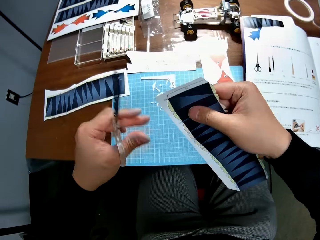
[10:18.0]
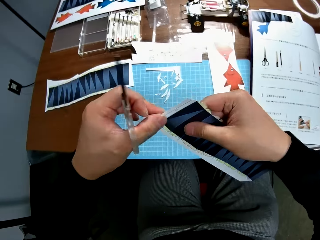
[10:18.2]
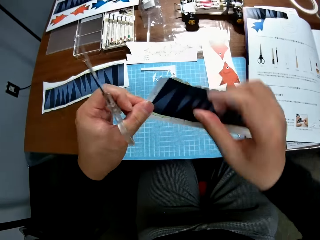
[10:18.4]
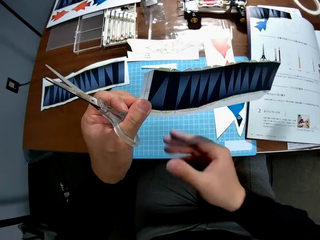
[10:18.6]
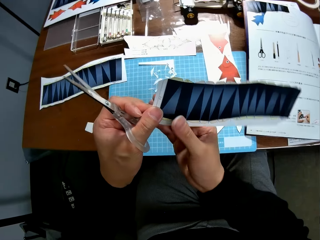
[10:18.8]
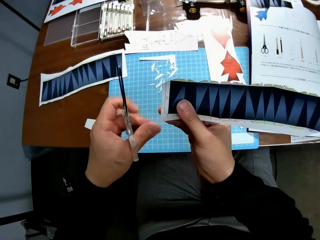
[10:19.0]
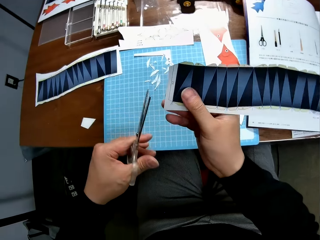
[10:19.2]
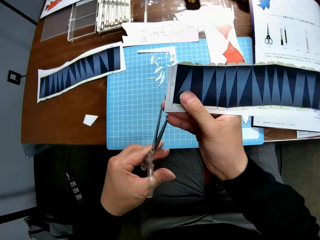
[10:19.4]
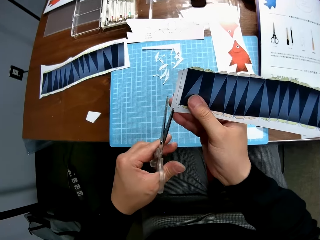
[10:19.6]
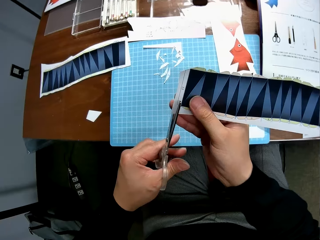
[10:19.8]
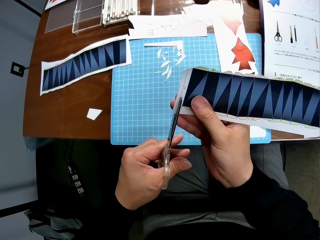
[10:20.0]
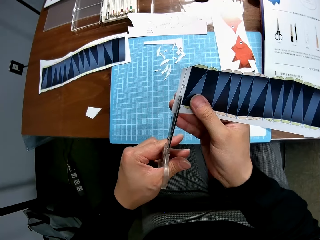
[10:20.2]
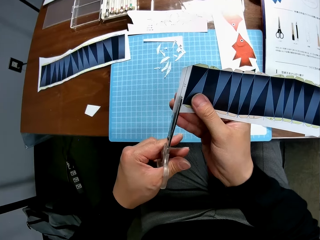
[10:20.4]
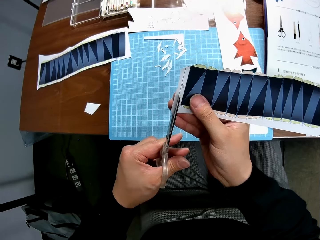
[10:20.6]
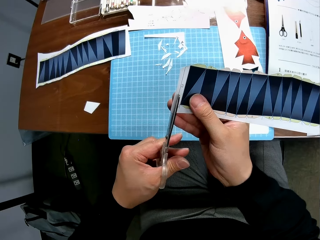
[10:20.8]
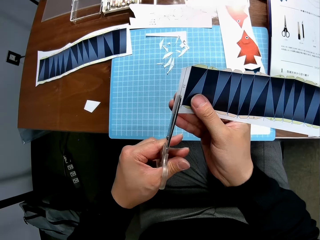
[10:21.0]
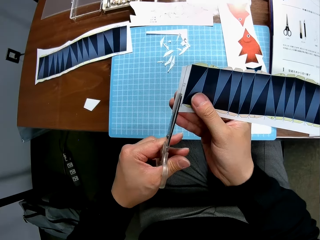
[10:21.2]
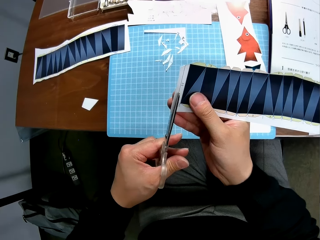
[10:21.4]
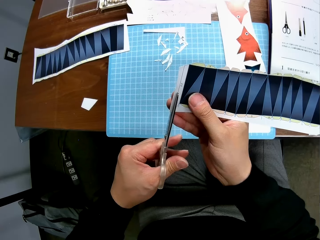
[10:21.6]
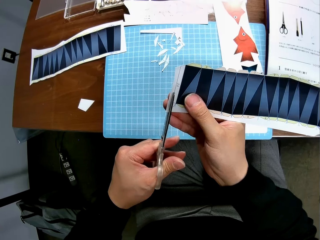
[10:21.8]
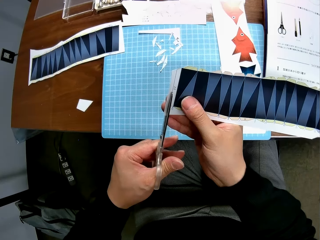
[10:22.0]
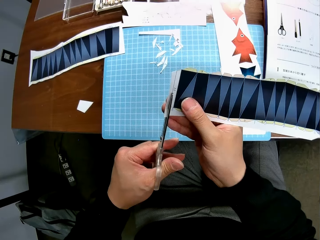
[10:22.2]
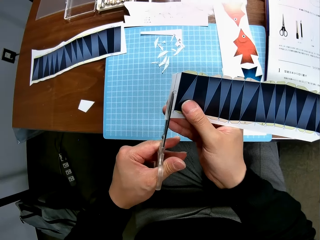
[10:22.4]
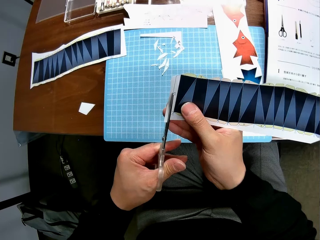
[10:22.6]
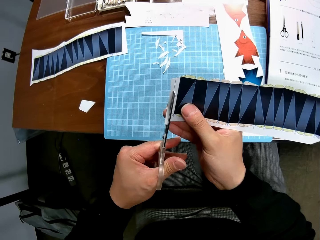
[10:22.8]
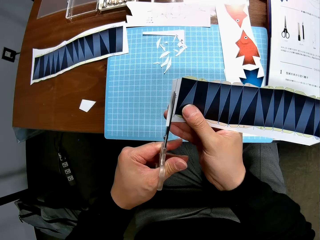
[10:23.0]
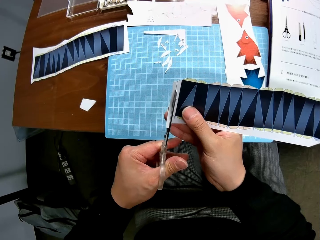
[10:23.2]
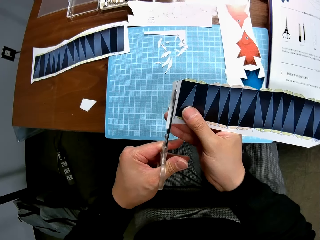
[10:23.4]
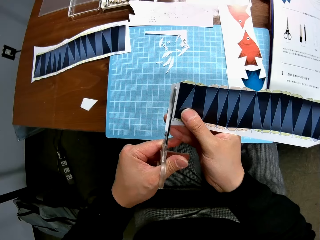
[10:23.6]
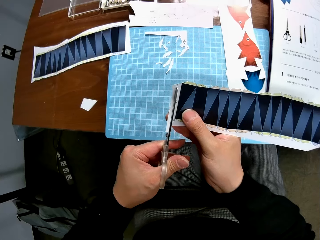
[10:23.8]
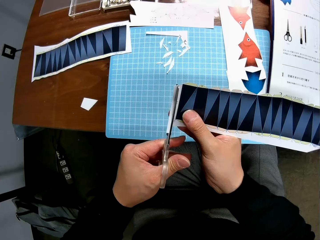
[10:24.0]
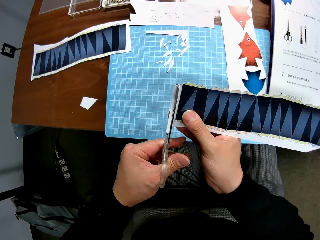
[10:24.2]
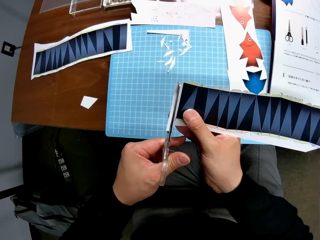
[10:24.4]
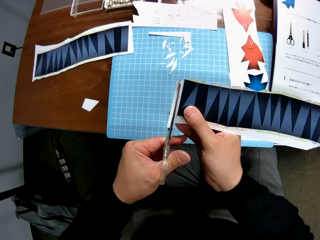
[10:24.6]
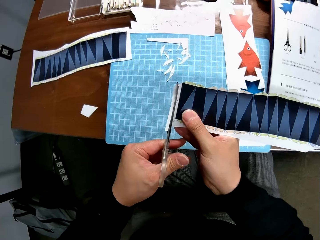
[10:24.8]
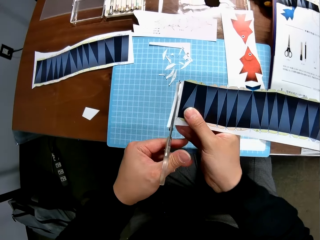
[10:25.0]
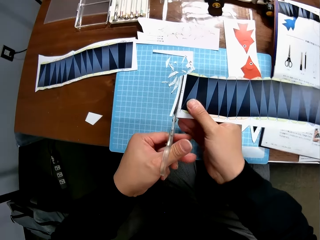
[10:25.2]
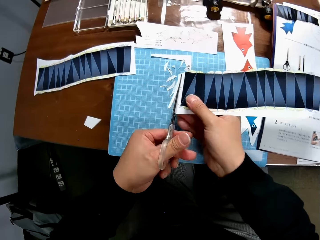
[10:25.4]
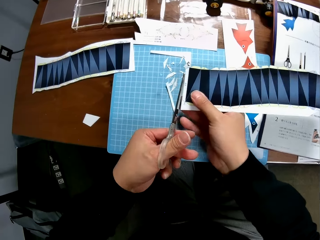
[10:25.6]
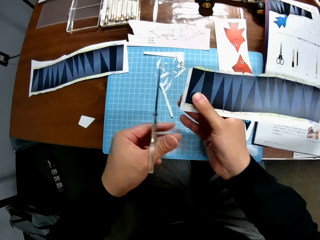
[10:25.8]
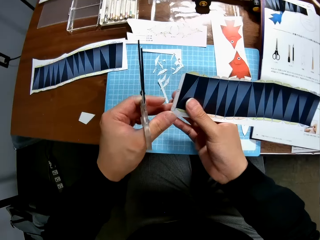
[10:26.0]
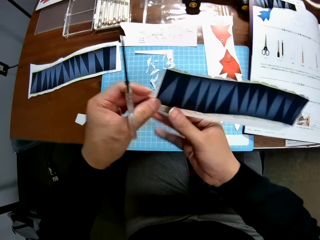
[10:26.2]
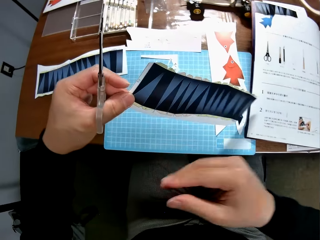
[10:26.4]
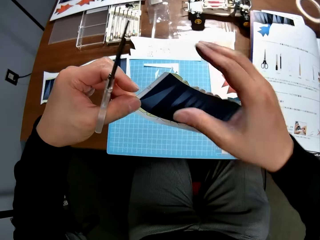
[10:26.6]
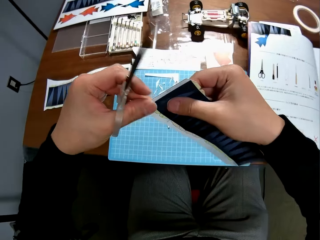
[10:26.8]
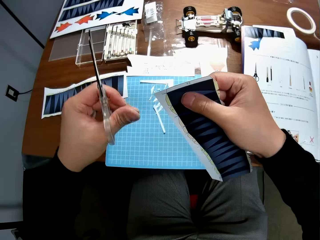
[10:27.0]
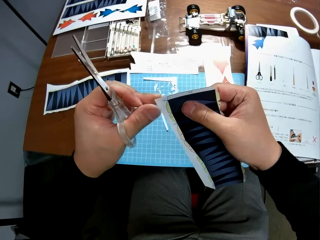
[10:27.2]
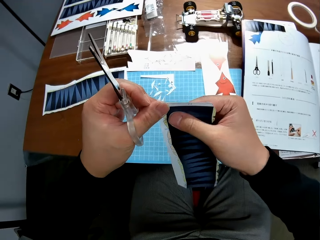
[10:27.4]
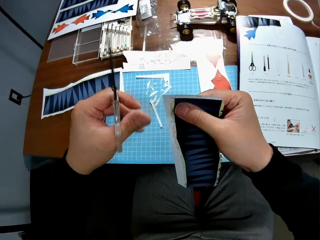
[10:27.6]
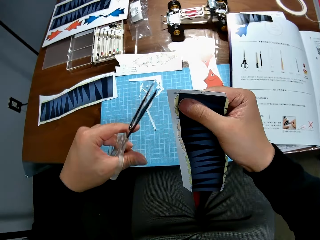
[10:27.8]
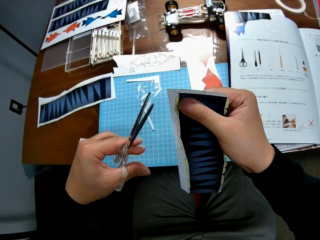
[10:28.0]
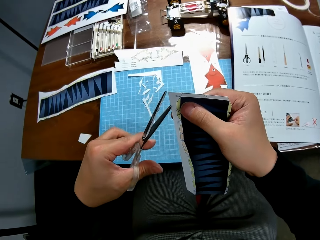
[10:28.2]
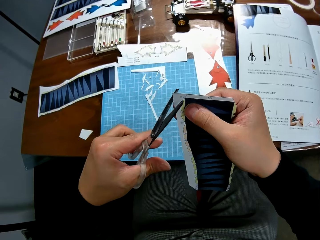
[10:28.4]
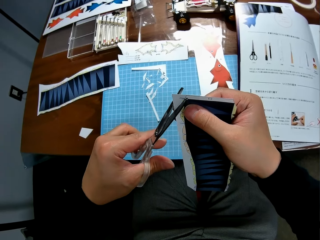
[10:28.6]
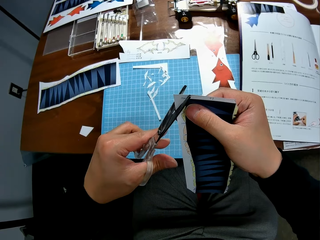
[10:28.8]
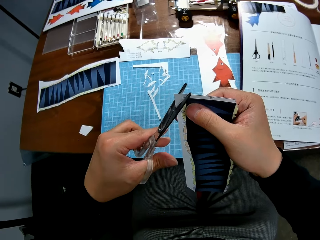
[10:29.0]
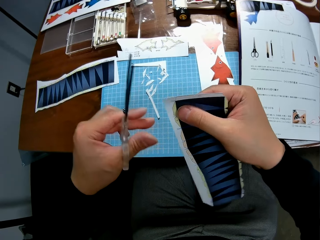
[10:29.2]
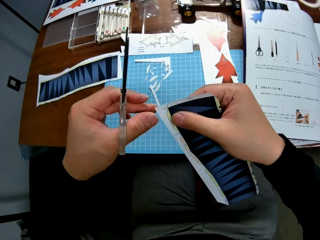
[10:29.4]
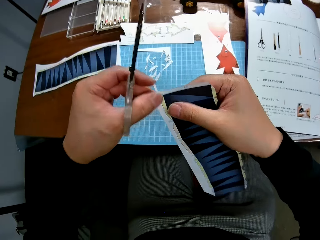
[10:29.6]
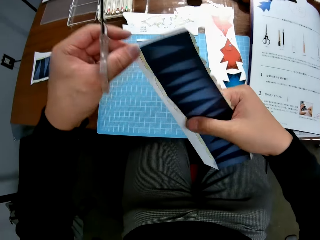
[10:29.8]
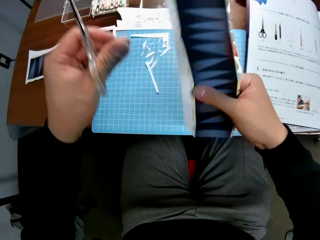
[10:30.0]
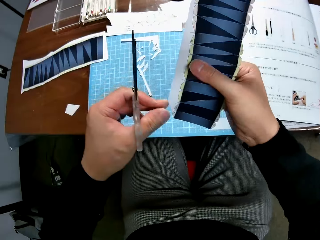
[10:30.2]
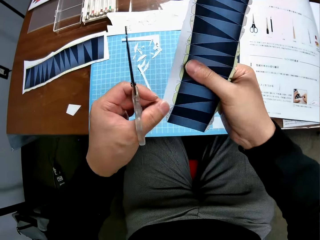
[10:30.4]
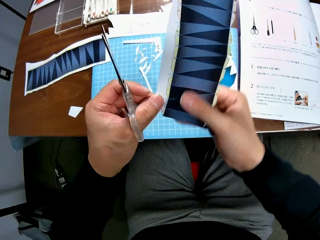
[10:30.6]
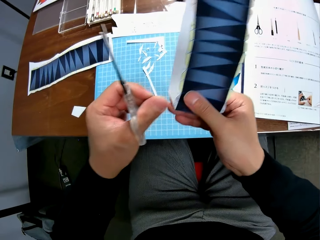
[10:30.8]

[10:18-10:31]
The camera wearer turns the paper over. They continue to craft the paper stock with the scissors. They cut the paper with the scissors. They drop a small piece of paper on the table. They turn the paper over. They move the scissors close to the upper side of the paper stock. They cut a piece of paper with the scissors. They move the scissors to the lower side of the paper stock.

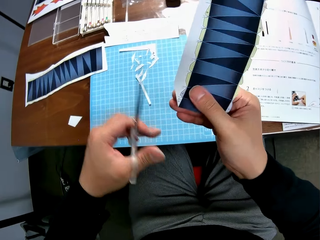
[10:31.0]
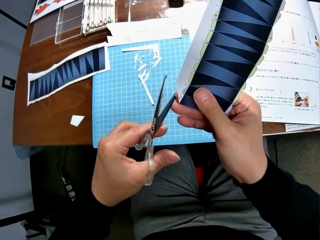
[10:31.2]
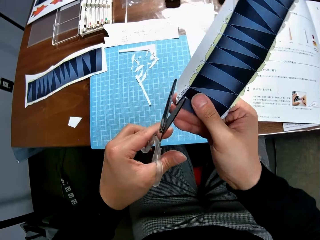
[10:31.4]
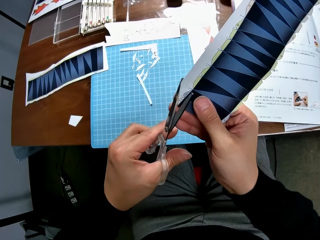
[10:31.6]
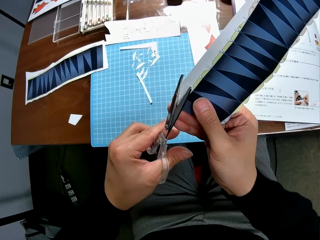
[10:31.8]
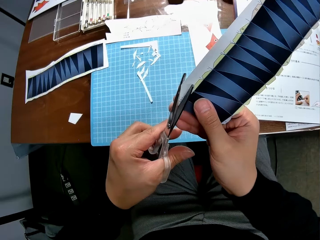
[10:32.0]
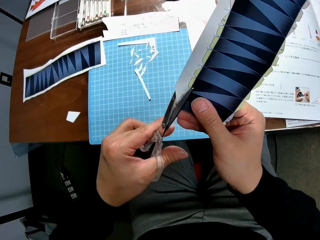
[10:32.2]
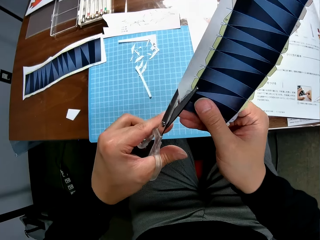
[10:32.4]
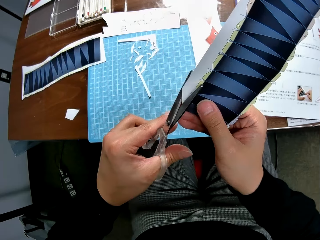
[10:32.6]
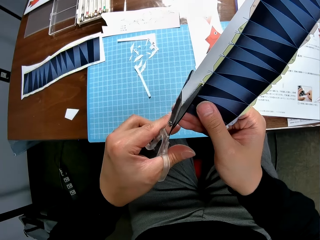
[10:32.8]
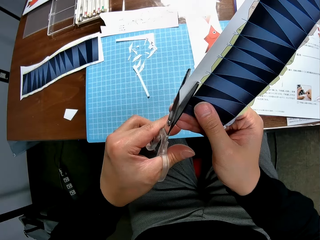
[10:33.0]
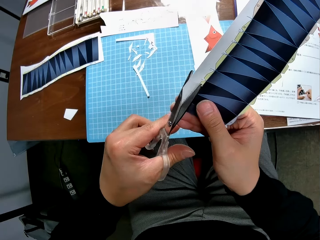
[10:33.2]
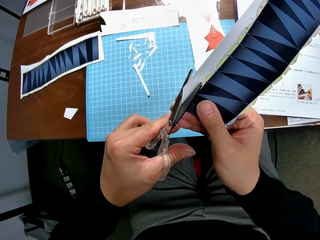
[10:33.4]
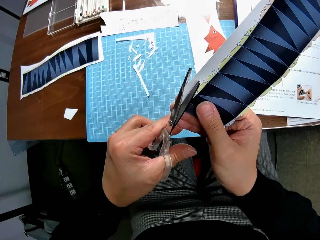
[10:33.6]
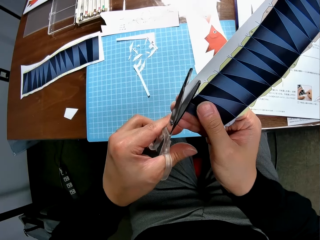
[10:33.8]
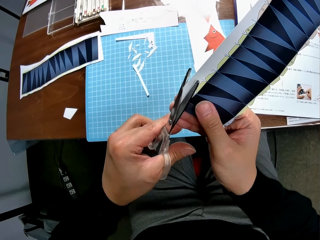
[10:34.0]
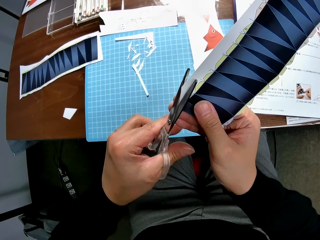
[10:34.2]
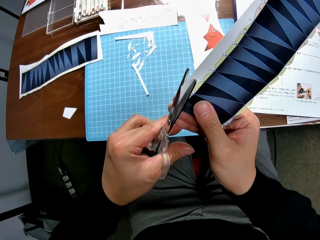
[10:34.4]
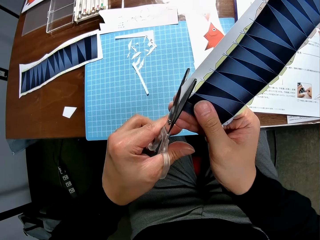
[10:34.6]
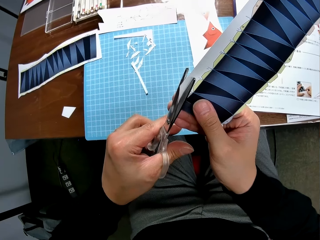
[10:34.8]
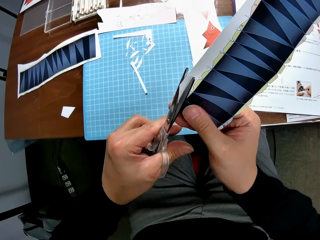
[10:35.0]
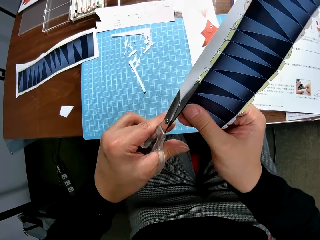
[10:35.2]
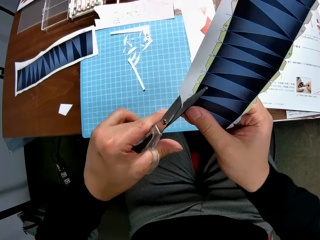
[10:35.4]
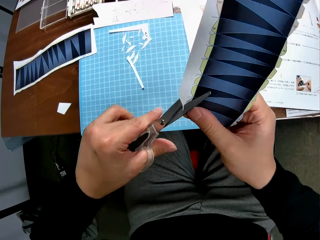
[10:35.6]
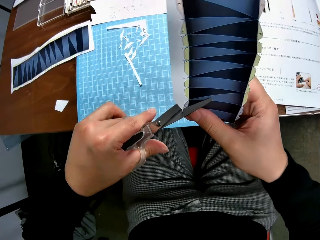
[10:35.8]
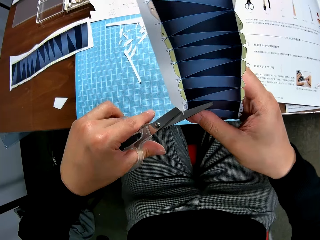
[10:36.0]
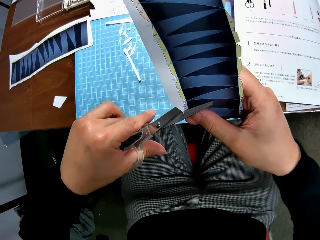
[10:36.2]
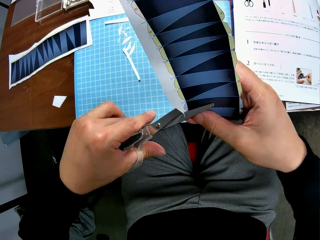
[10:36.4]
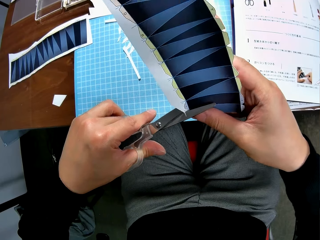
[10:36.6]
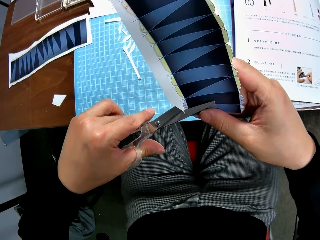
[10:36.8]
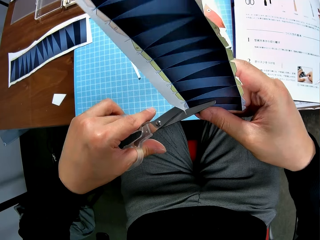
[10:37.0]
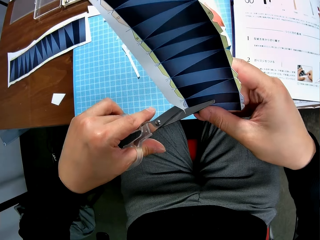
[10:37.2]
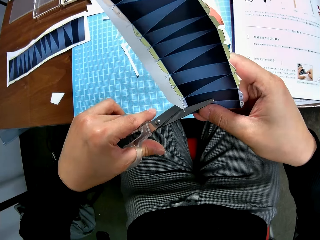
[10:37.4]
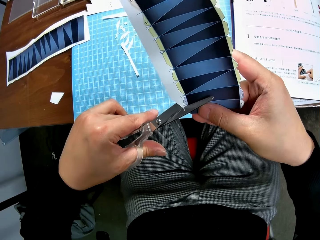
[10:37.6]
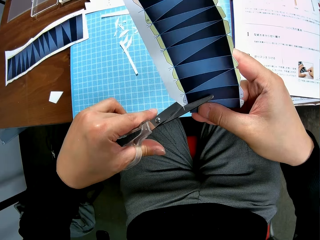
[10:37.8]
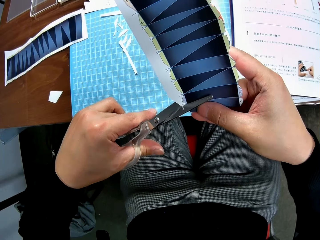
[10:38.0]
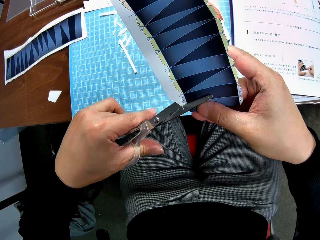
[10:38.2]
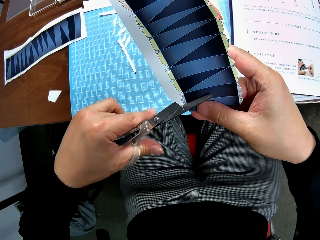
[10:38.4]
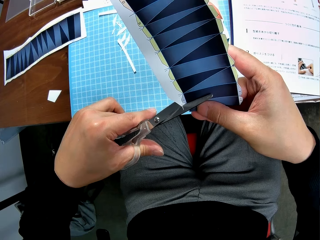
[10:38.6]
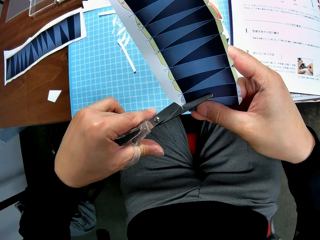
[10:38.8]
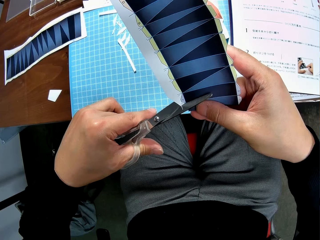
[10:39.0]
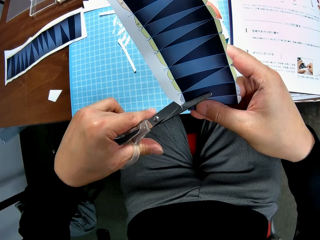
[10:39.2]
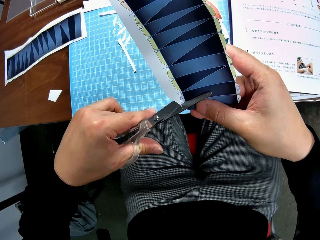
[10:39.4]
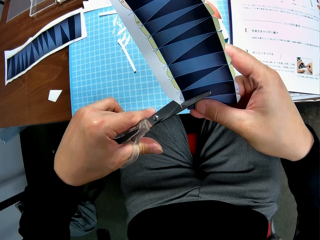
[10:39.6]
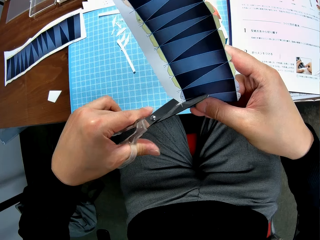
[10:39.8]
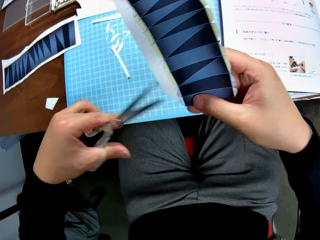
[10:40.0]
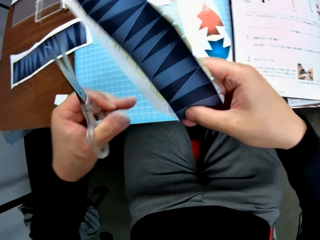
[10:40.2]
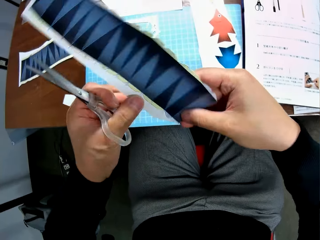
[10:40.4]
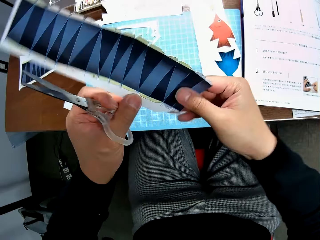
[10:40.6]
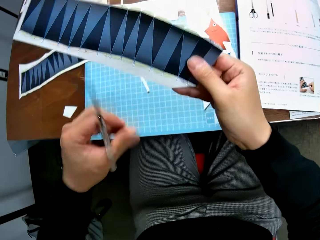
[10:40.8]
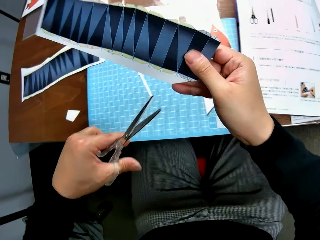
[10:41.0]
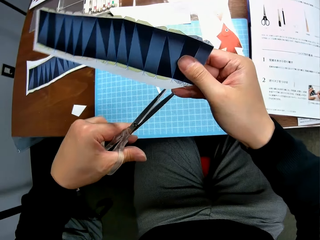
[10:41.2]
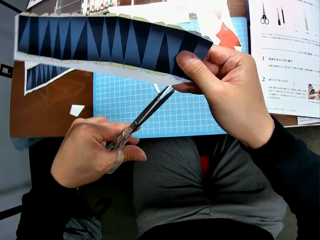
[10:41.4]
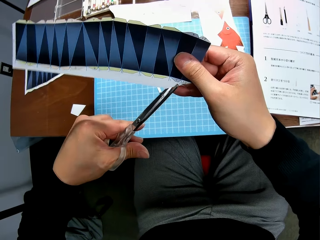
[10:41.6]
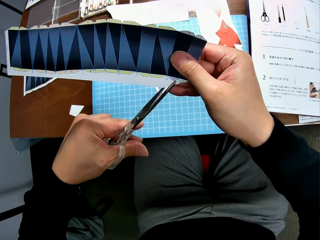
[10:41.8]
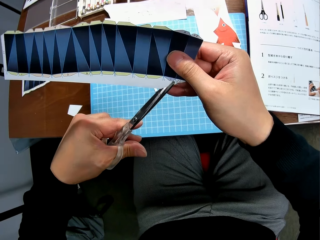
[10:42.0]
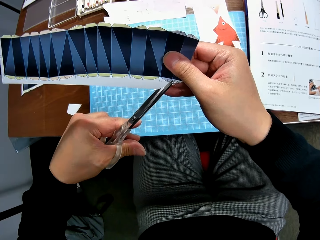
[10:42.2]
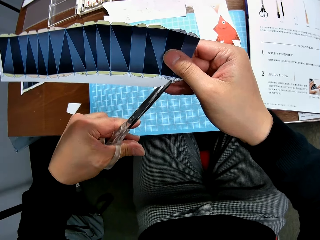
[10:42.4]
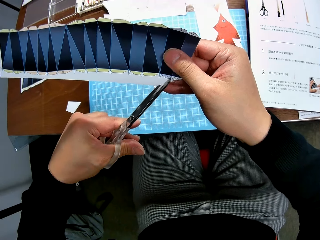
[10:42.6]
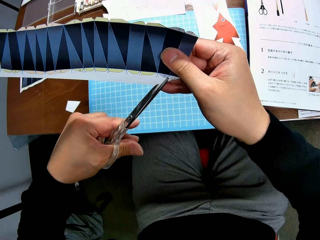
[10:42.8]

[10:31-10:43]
The camera wearer pulls up the paper. They continue to craft the paper stock with the scissors. They cut a piece of paper with the scissors. They turn the paper over.
